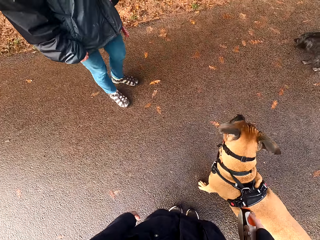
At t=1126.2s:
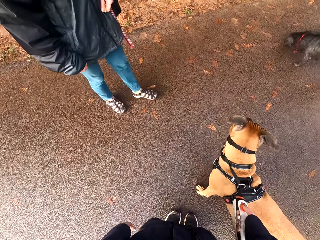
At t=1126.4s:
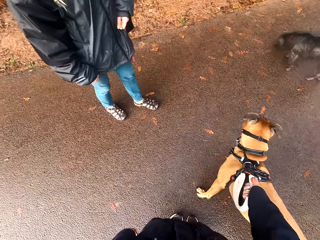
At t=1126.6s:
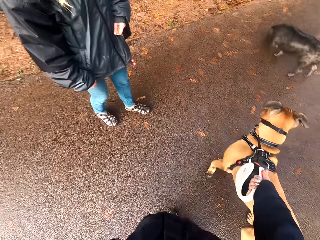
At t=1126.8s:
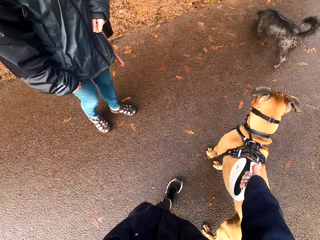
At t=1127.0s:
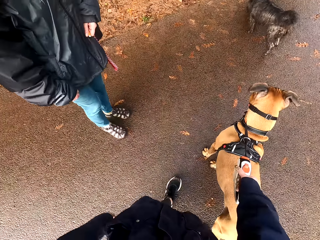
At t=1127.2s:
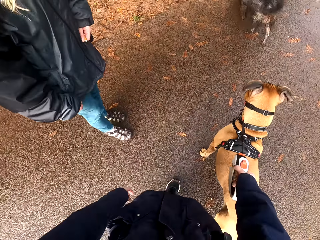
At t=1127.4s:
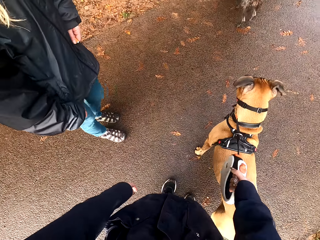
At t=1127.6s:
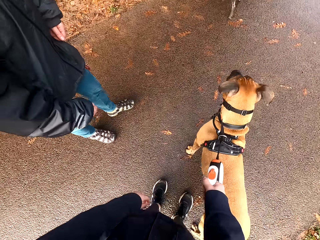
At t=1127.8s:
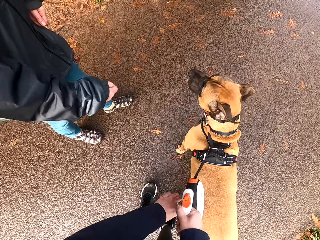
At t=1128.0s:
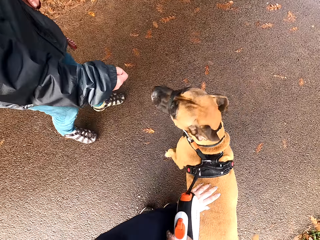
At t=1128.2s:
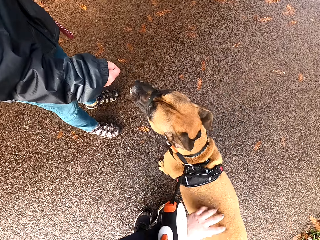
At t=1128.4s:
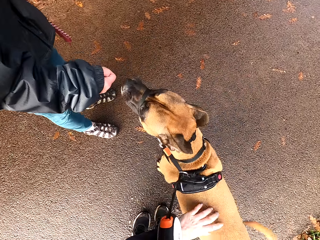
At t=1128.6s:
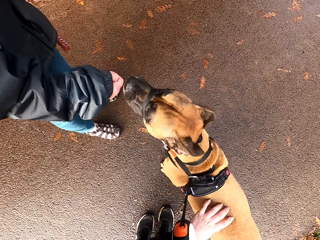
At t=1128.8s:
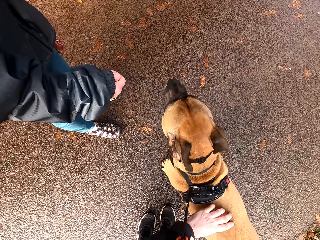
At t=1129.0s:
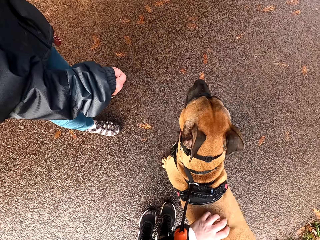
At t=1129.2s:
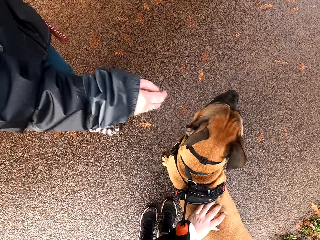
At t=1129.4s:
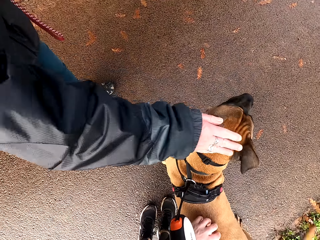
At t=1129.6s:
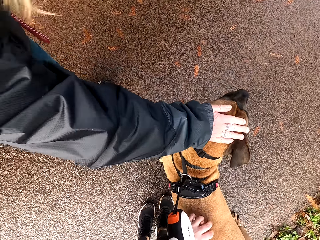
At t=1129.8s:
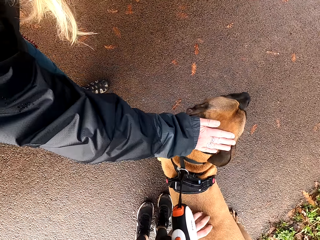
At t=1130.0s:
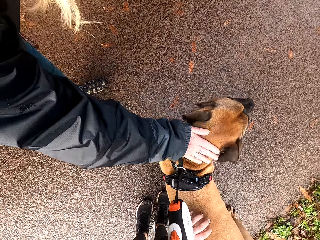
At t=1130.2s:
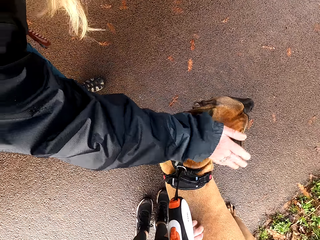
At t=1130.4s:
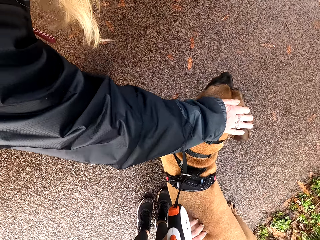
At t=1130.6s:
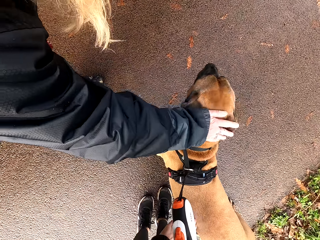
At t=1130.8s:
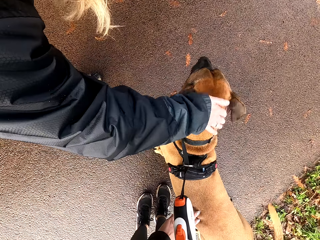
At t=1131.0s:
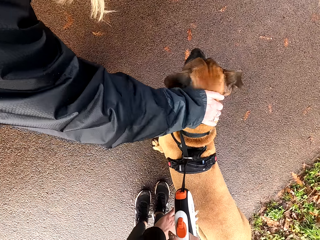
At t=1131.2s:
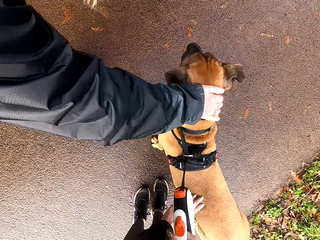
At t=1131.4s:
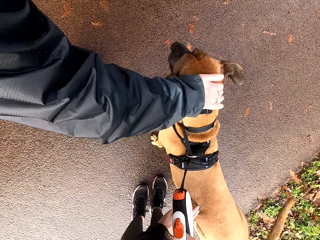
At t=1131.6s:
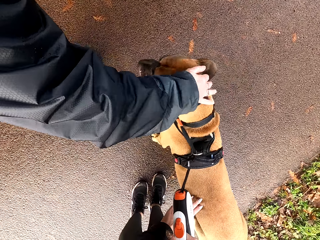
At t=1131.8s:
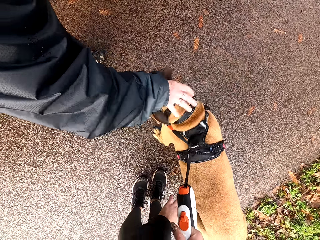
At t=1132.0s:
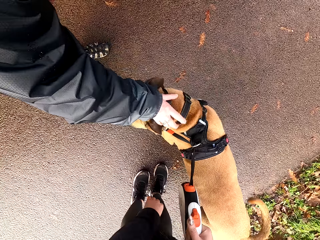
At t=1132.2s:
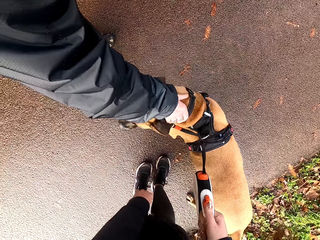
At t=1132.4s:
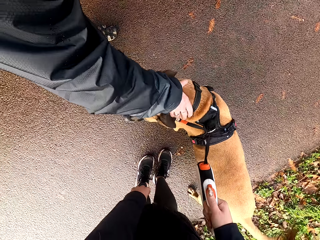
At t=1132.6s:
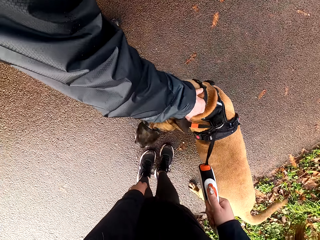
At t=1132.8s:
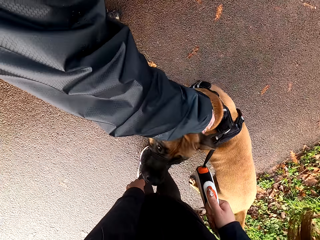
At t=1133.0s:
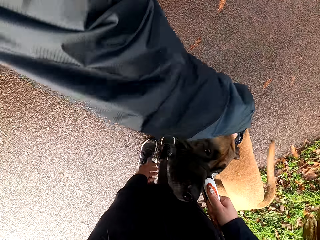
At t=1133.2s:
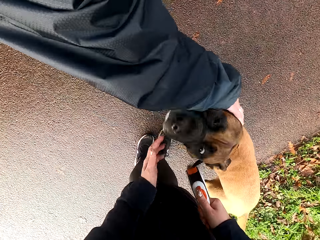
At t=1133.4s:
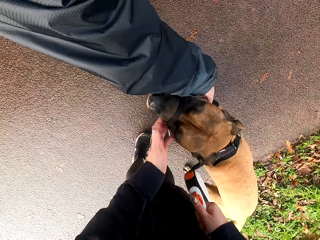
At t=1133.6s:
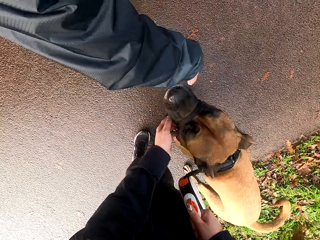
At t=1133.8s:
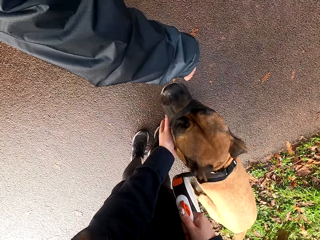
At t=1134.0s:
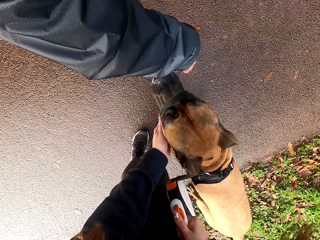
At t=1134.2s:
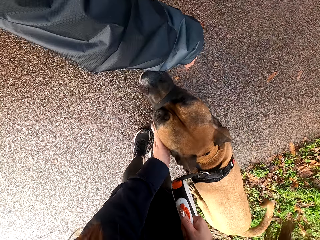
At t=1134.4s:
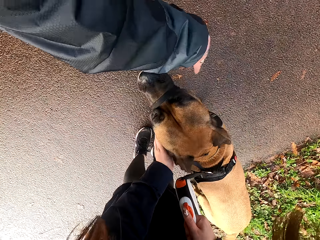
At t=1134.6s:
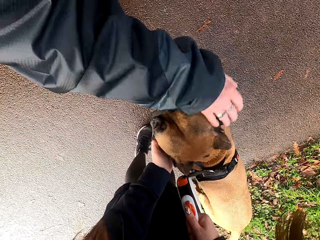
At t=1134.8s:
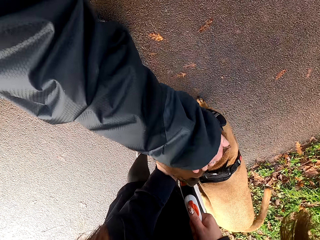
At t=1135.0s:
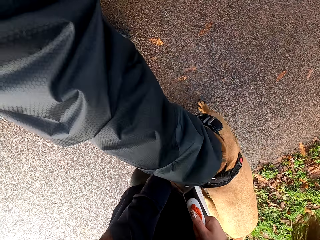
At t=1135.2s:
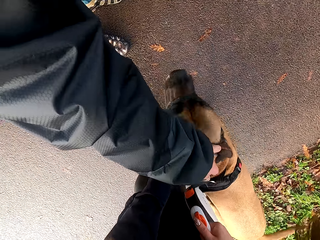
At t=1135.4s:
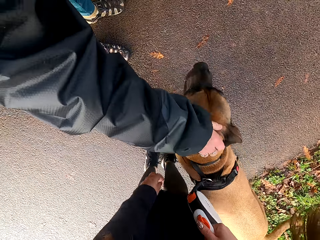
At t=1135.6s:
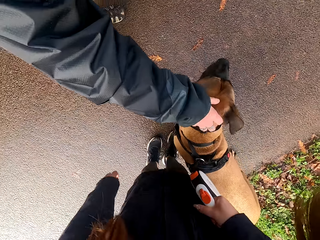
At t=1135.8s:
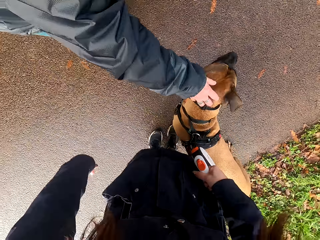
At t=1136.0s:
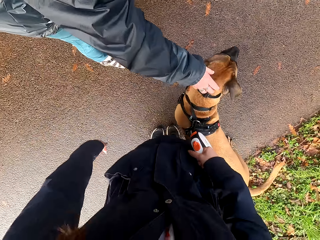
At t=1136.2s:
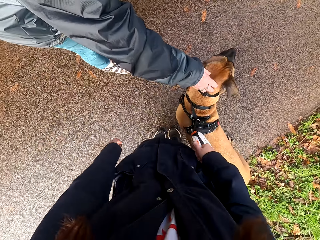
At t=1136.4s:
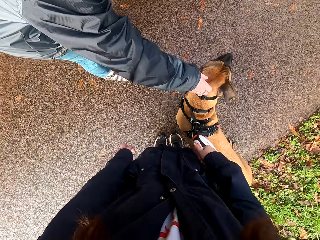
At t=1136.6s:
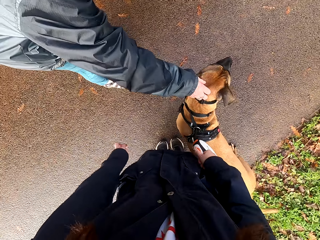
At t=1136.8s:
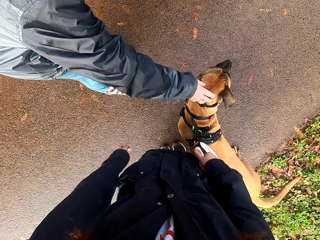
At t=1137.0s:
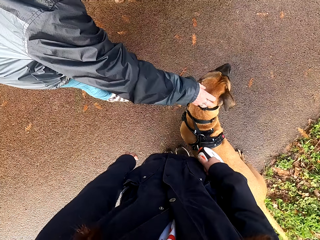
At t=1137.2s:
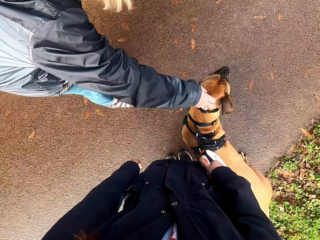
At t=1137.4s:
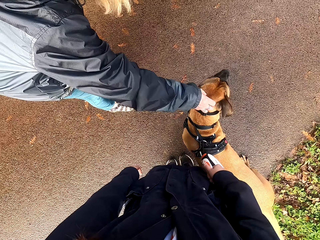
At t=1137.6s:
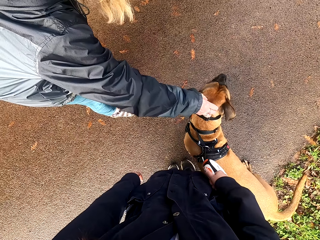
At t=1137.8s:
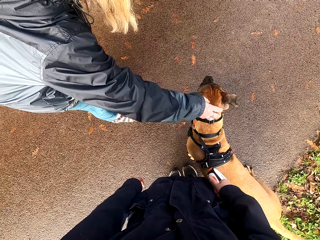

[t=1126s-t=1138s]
The camera wearer rubs the body of a dog with her left hand. A woman talks to the dog. The woman rubs the dog's head and body with her right hand. The camera wearer touches the dog.

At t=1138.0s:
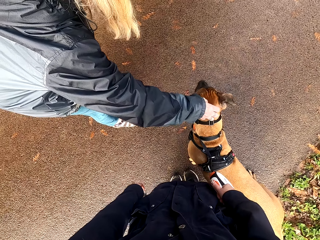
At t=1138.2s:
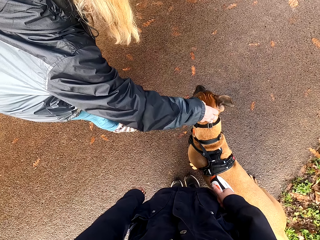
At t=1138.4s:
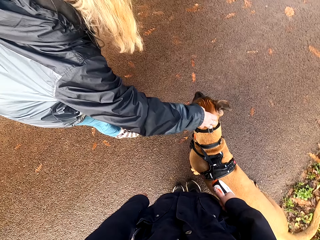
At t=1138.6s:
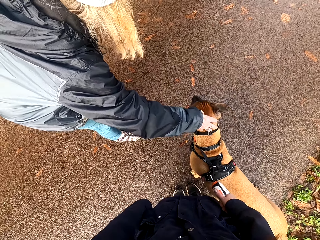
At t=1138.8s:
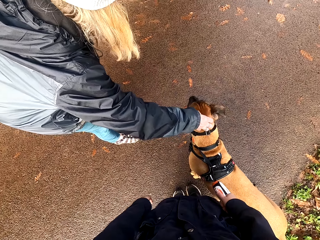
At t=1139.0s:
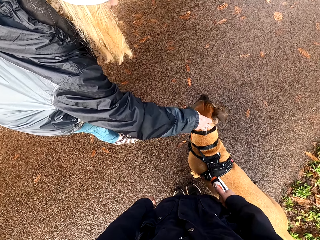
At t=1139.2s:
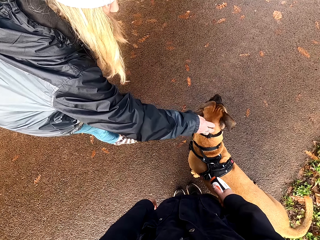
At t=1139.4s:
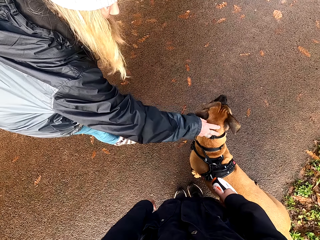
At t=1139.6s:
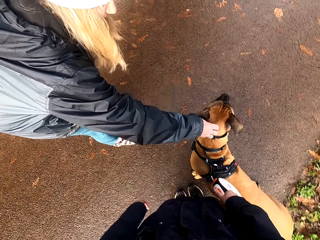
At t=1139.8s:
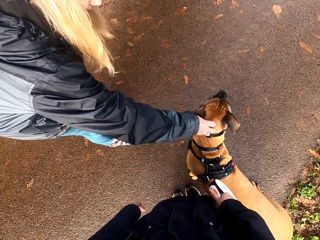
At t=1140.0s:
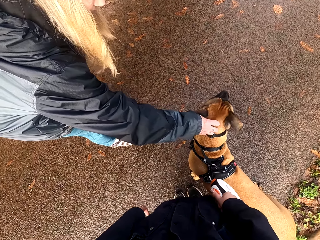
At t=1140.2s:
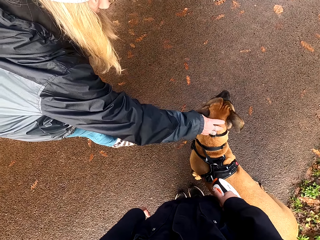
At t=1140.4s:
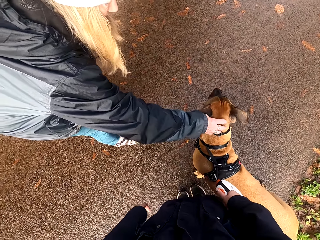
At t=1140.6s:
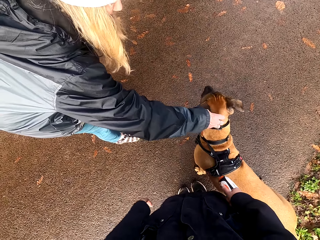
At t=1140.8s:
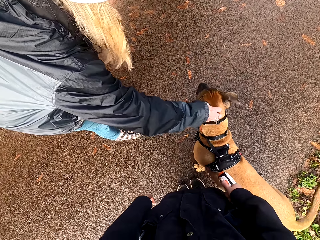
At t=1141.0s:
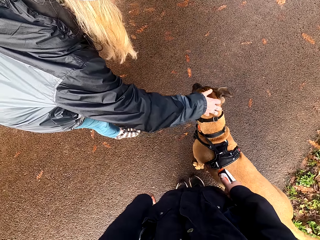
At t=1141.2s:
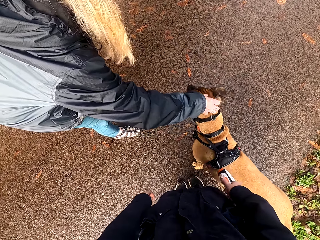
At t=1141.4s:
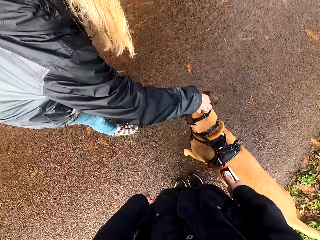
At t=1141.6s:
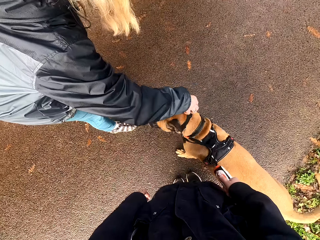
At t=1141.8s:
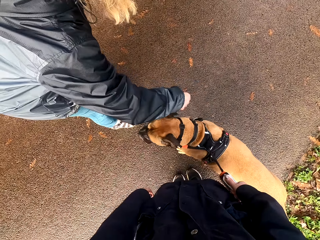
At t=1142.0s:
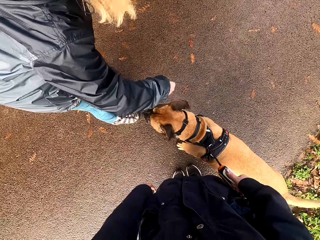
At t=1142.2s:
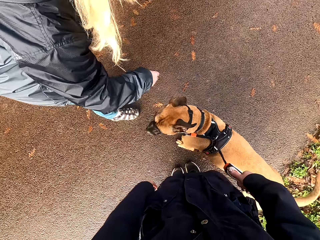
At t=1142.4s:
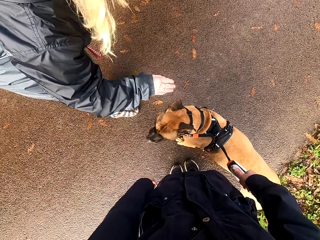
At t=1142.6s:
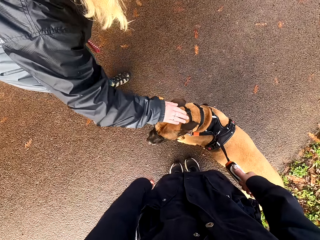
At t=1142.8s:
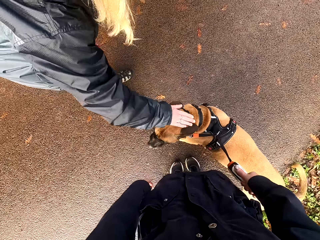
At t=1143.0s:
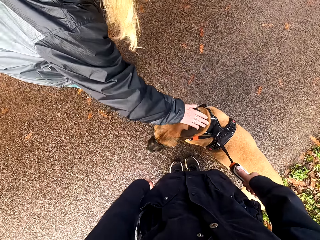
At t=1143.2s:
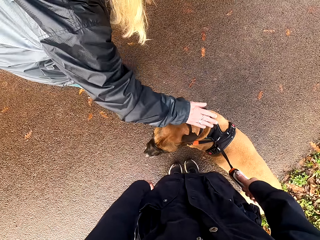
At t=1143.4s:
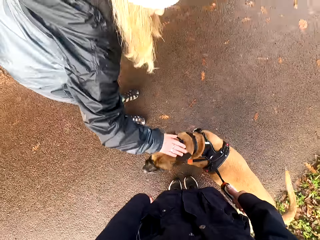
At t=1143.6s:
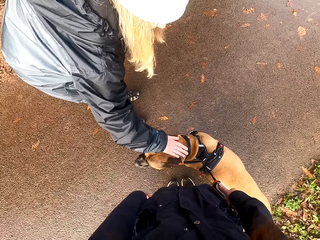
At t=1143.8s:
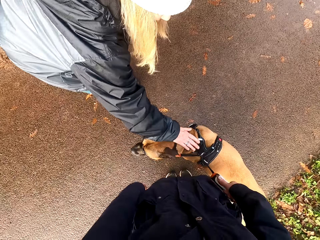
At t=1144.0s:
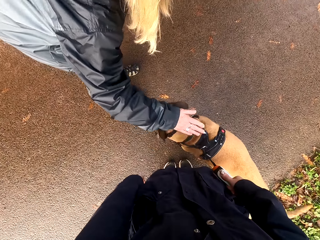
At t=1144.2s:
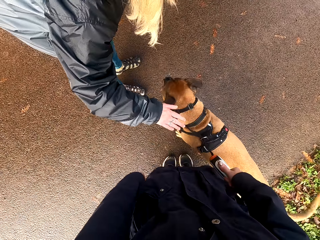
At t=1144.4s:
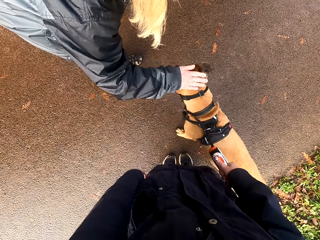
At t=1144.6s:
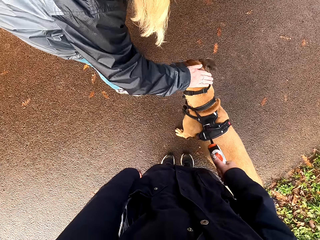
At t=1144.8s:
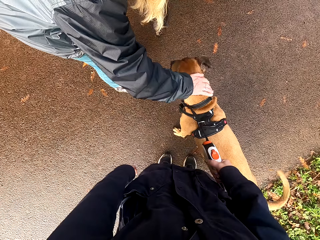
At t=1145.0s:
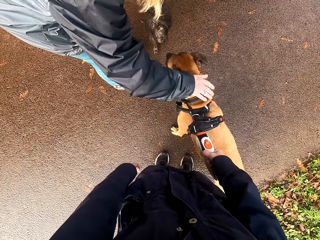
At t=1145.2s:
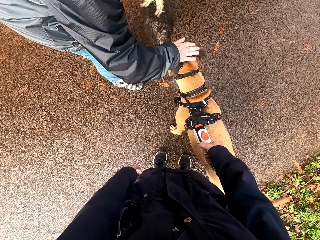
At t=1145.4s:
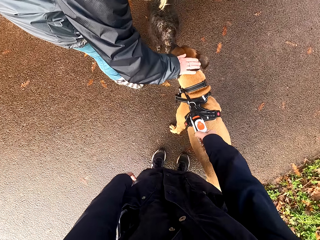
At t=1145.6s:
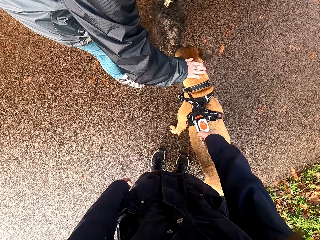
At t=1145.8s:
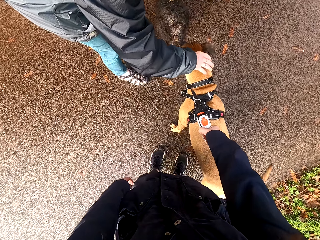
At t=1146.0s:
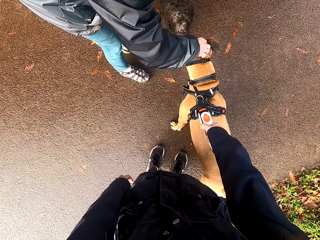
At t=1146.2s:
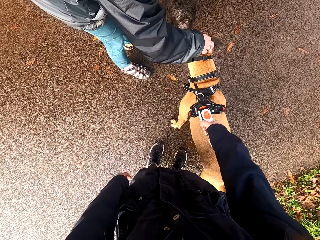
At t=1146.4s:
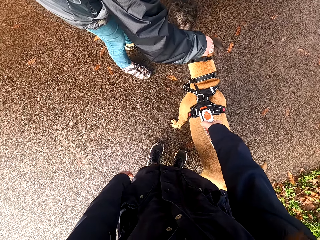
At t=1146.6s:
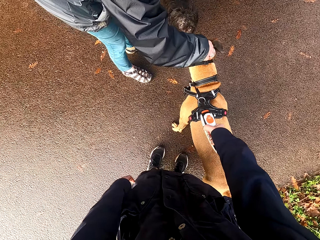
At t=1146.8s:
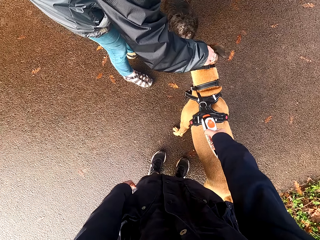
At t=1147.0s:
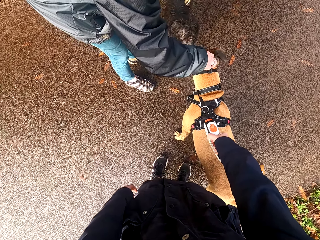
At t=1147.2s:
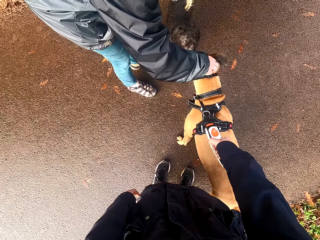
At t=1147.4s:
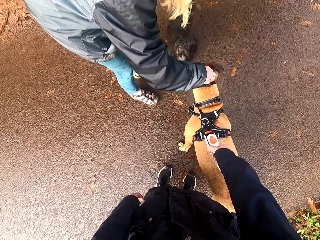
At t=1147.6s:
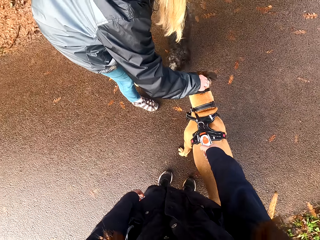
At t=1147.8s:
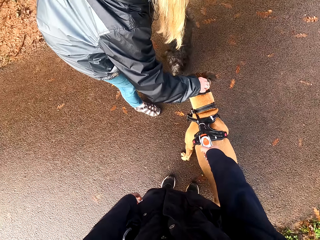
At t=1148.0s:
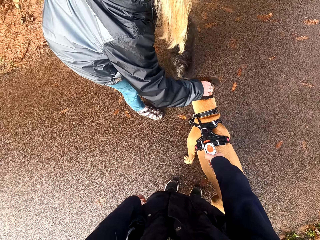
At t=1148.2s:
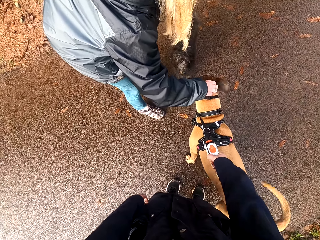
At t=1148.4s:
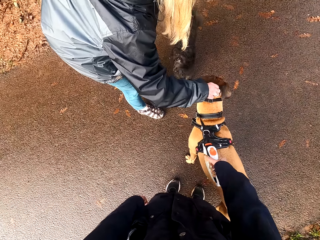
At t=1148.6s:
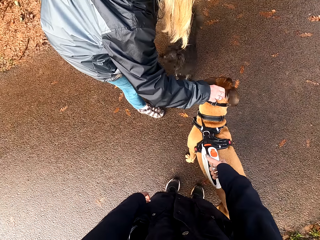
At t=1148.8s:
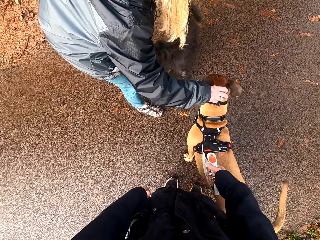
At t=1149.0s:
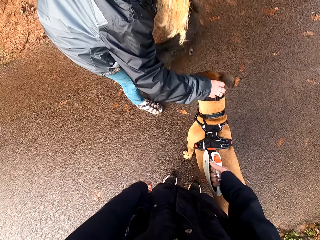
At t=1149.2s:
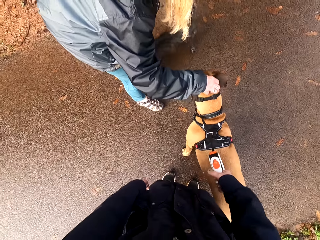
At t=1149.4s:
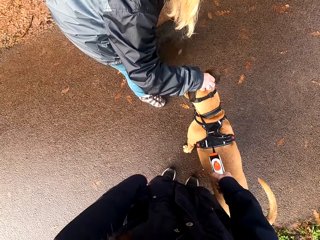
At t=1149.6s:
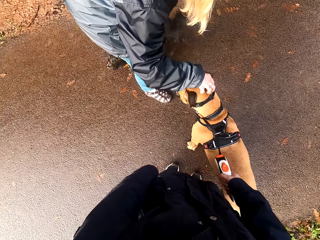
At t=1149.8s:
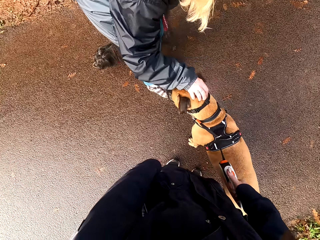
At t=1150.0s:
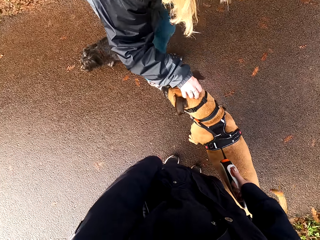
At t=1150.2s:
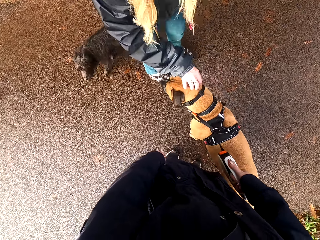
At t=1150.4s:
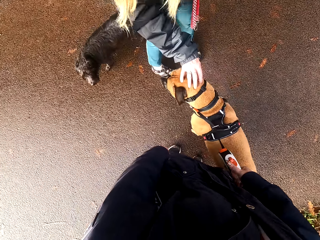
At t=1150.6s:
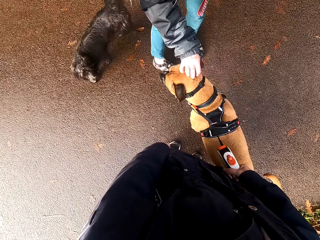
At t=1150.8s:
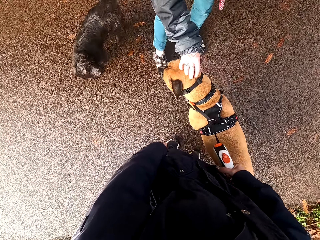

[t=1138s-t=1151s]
A woman touches a dog. Another dog walks towards the first dog. The woman tickles the first dog's head with her right hand. The camera wearer holds the dog leash.
